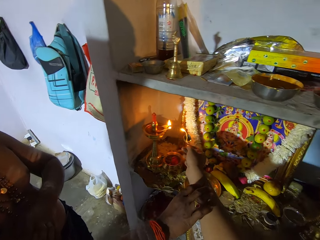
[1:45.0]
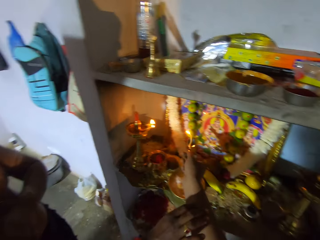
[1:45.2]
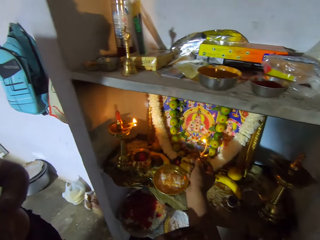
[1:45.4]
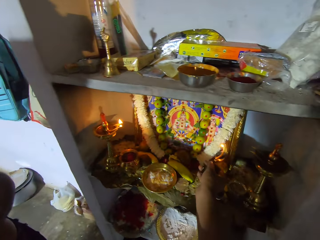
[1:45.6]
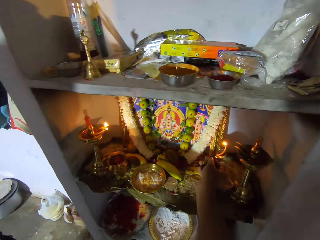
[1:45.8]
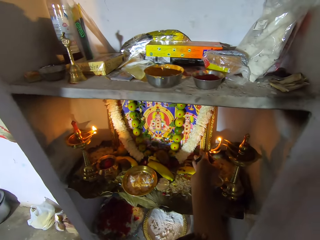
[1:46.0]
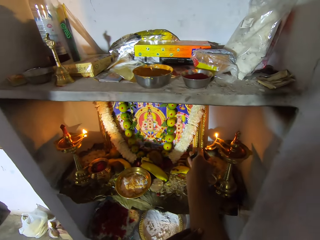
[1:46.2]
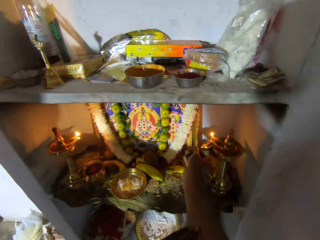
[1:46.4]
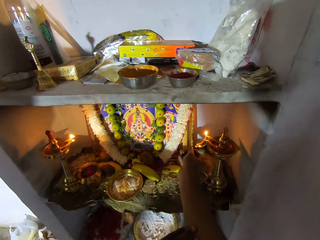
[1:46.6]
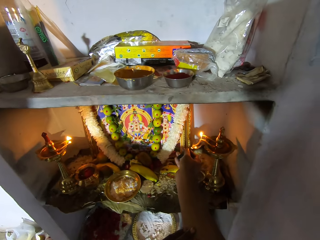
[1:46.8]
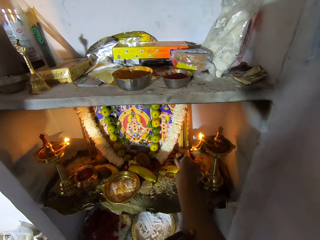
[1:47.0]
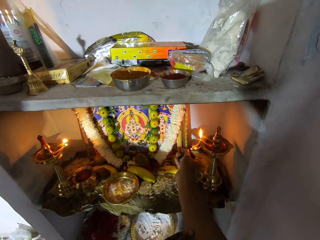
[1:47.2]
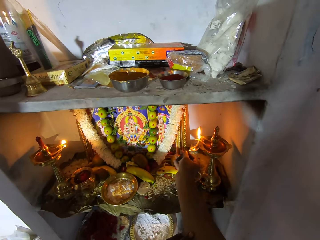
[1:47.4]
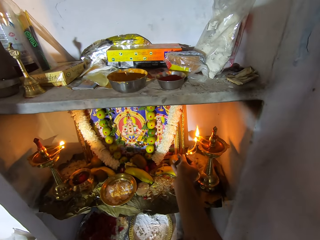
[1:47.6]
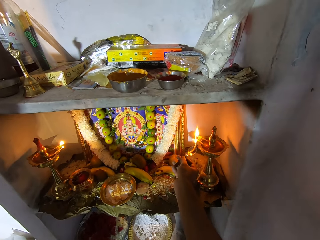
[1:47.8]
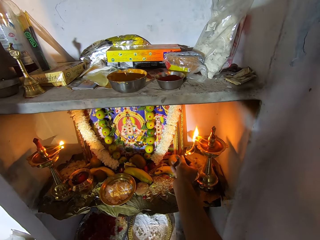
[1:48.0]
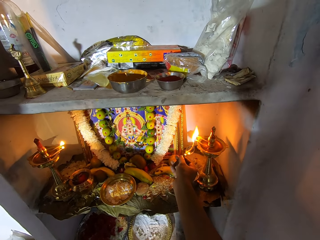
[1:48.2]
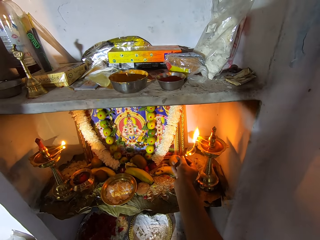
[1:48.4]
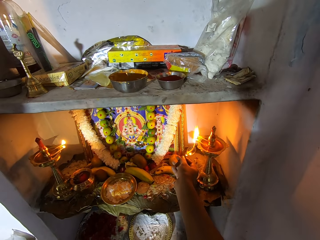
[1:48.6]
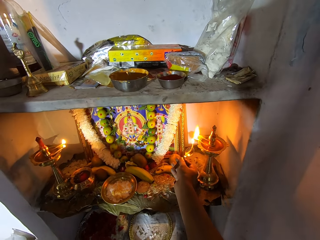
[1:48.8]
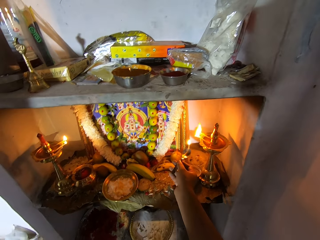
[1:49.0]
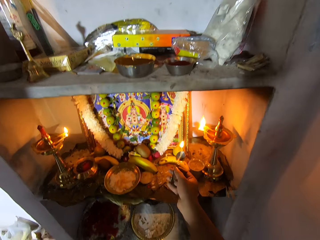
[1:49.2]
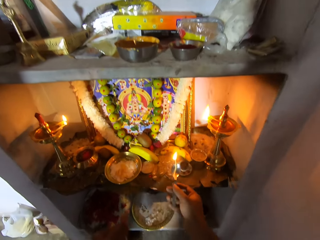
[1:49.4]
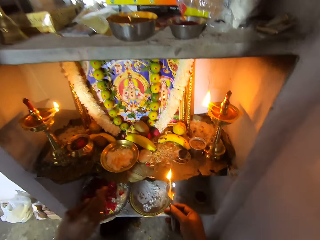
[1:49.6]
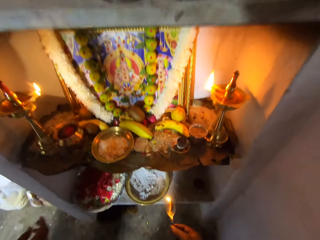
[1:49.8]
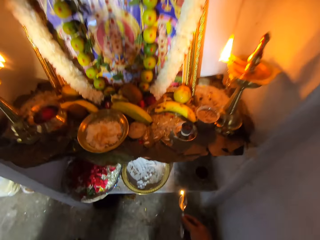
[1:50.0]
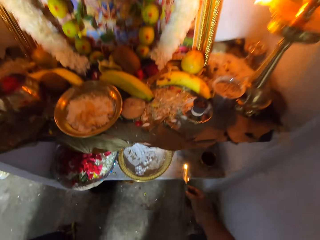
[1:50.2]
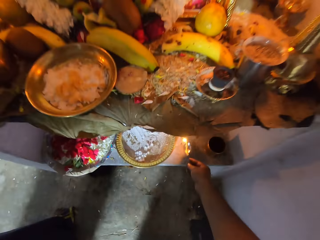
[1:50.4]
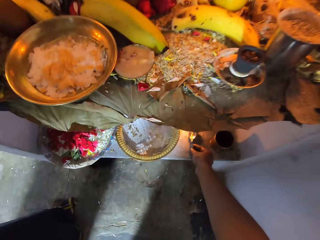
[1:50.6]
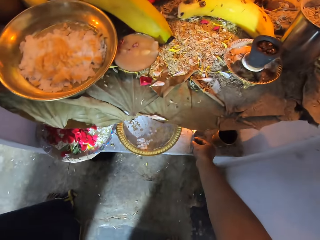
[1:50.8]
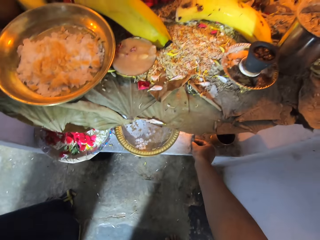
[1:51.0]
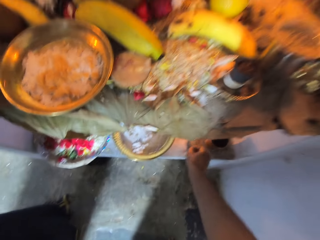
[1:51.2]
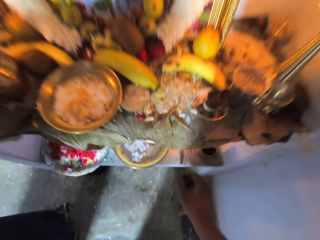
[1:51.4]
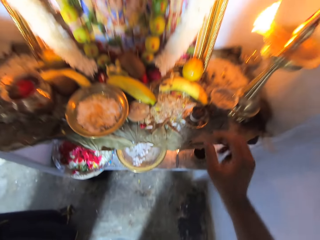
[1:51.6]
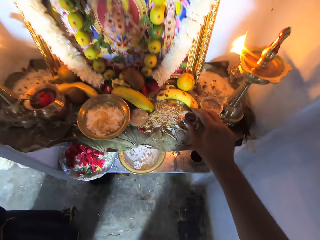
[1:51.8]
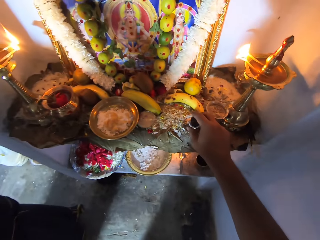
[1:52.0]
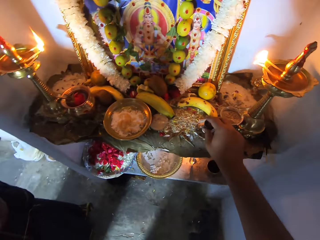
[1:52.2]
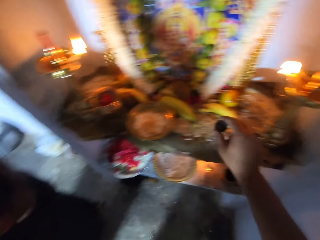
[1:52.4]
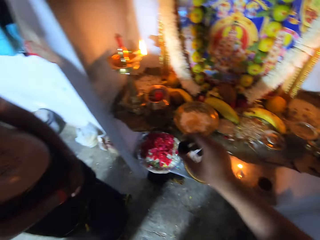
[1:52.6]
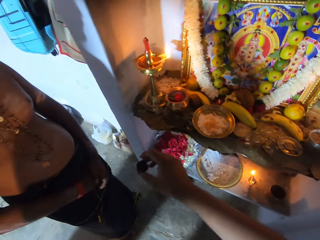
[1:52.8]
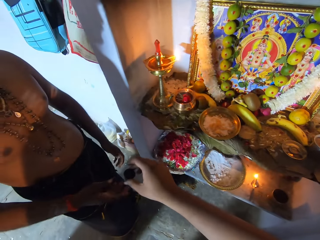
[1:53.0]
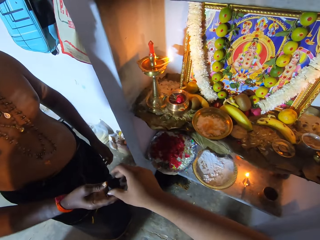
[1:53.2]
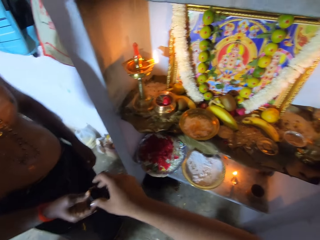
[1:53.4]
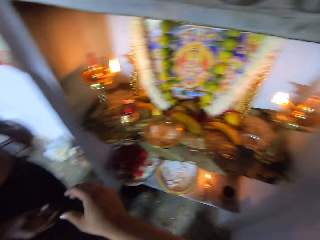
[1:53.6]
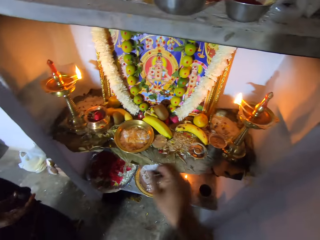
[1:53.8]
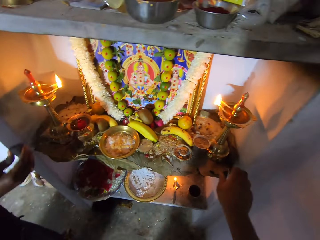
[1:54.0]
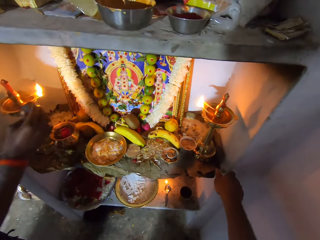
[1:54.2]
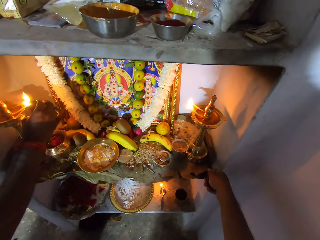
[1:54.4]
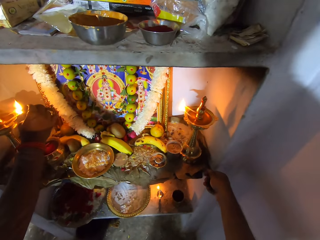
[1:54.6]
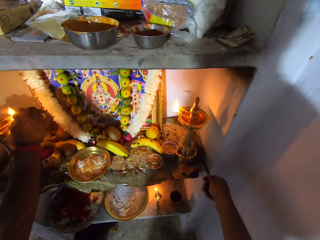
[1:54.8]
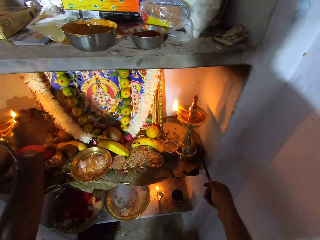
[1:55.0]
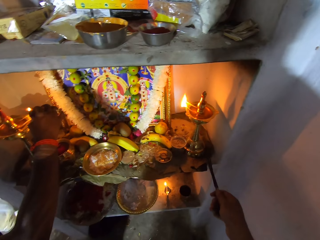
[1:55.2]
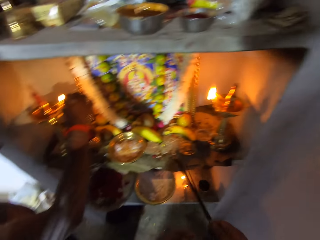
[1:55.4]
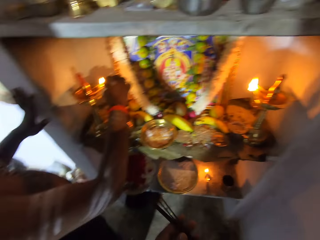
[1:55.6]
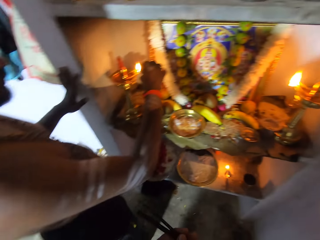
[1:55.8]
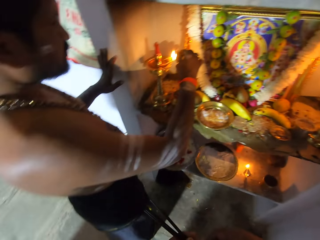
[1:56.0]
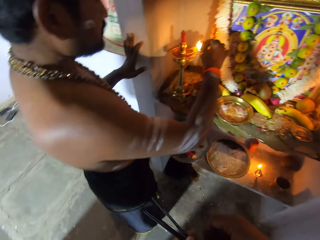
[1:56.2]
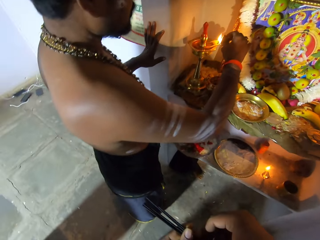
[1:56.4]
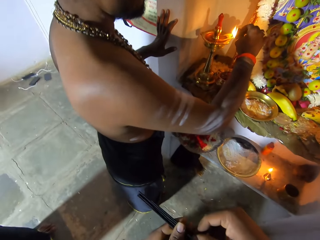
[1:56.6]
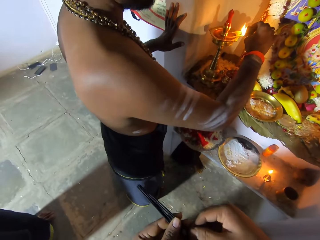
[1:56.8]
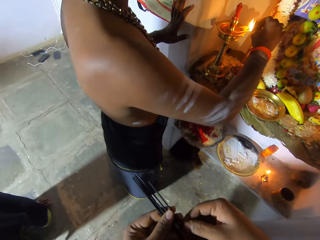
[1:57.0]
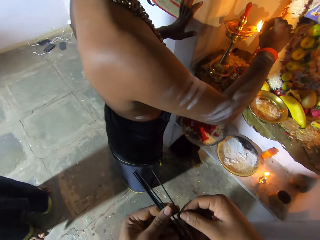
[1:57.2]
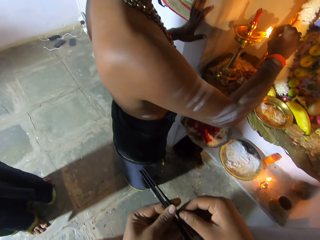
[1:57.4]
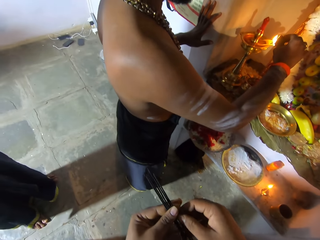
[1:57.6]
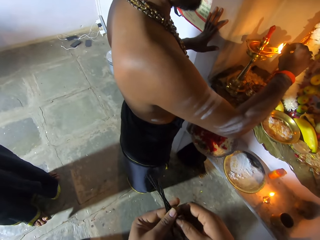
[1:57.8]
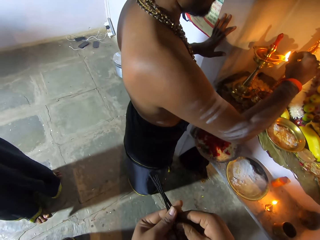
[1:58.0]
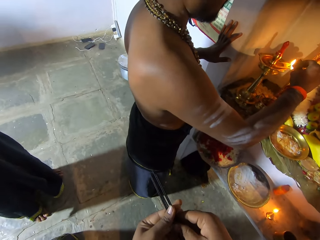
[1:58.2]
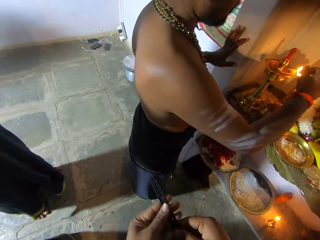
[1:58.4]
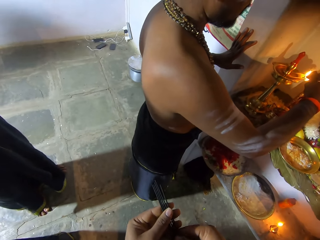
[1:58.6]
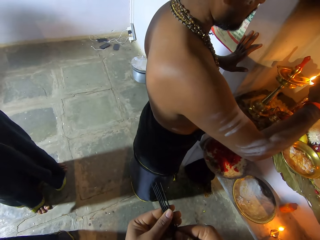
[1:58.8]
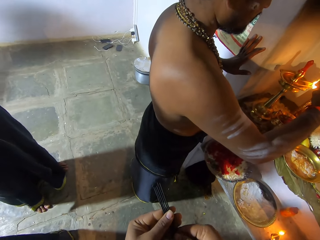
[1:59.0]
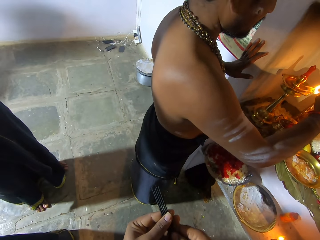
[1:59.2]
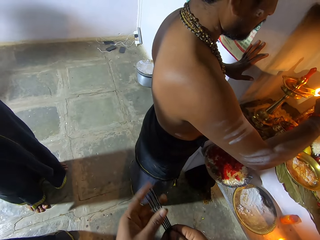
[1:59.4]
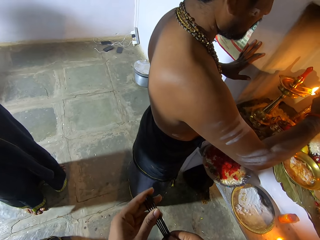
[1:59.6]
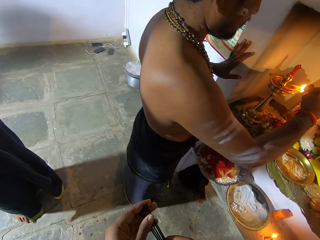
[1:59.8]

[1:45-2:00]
The camera wearer moves the incense. They light the incense. A man puts hand forward. The camera wearer puts the incense on the shelf. They pick incense from the saucer. They give the man a censer. The man takes the censer. The camera wearer lights incense. They pick sticks from the shelf. The man lights something. The camera wearer holds the sticks. They arrange the sticks.

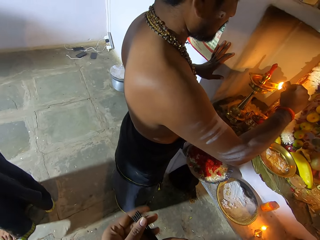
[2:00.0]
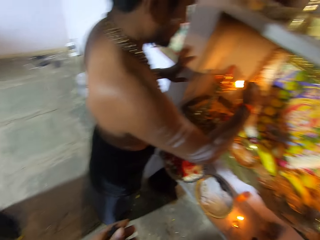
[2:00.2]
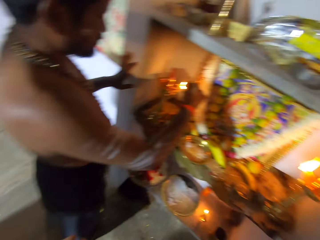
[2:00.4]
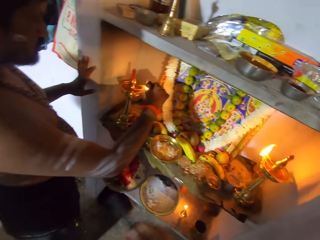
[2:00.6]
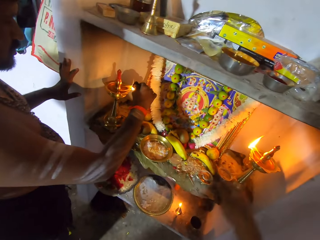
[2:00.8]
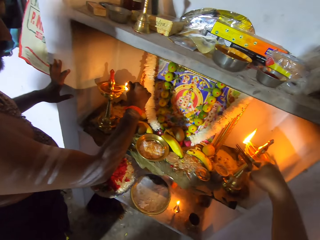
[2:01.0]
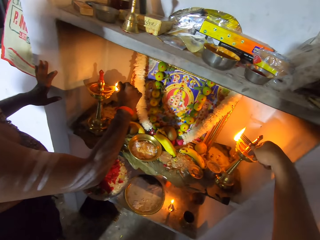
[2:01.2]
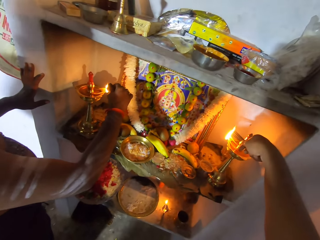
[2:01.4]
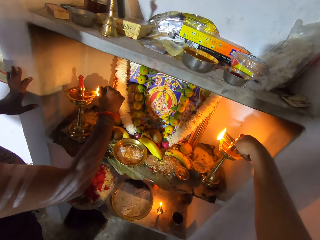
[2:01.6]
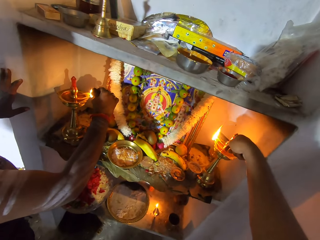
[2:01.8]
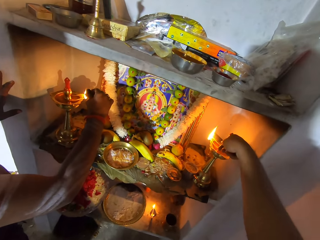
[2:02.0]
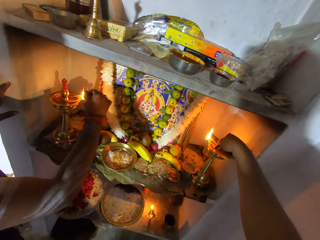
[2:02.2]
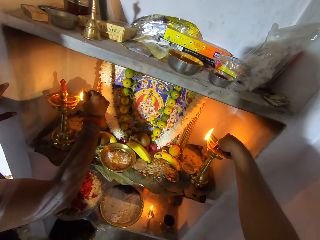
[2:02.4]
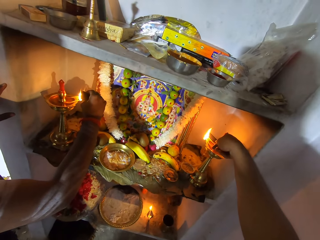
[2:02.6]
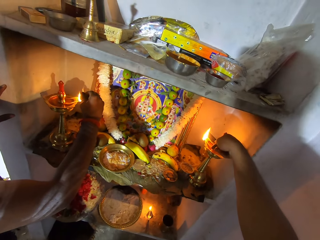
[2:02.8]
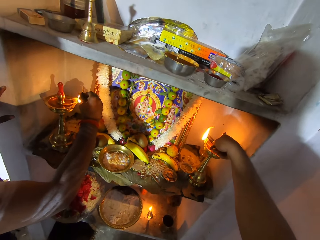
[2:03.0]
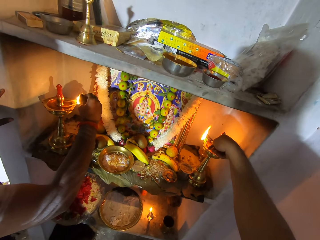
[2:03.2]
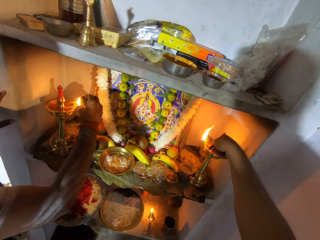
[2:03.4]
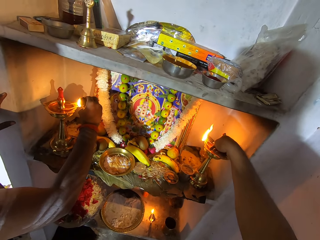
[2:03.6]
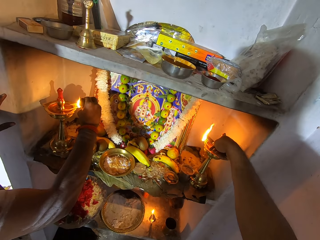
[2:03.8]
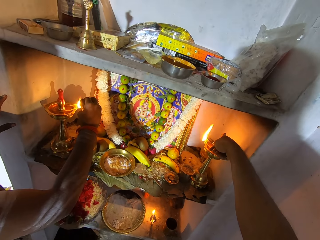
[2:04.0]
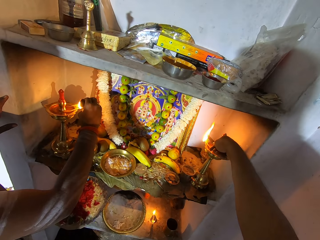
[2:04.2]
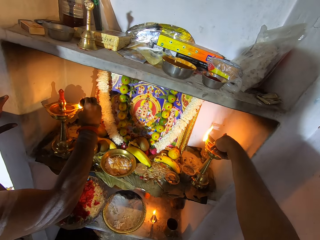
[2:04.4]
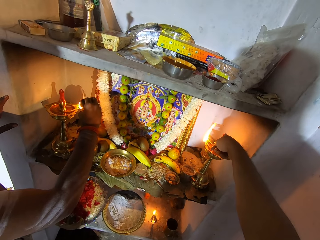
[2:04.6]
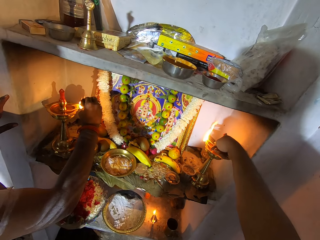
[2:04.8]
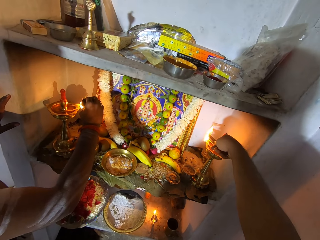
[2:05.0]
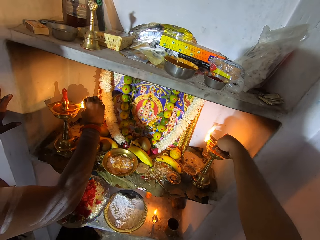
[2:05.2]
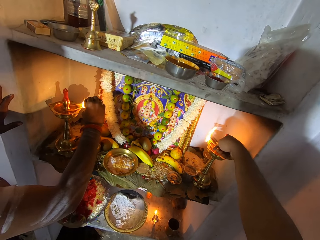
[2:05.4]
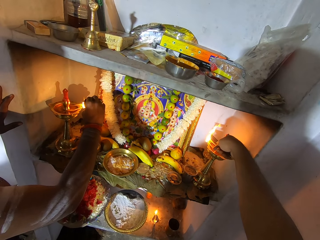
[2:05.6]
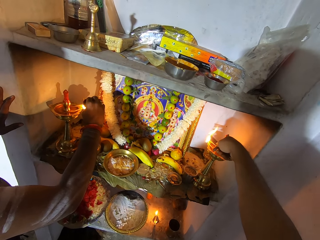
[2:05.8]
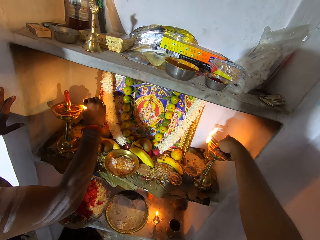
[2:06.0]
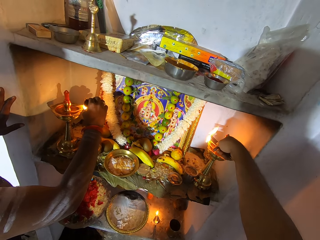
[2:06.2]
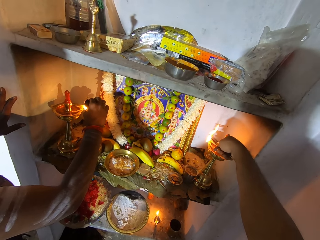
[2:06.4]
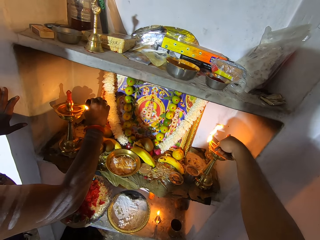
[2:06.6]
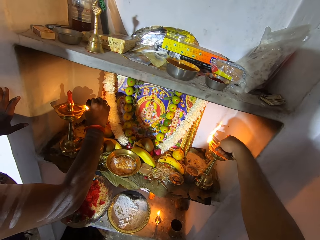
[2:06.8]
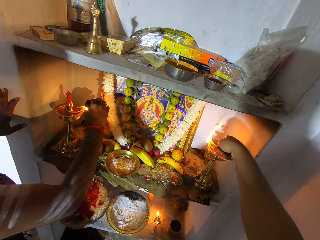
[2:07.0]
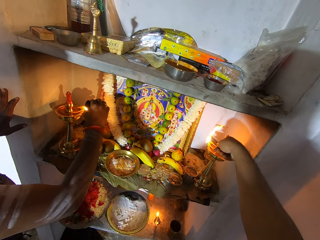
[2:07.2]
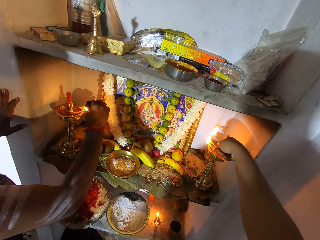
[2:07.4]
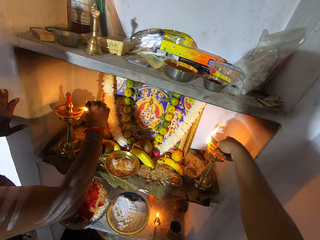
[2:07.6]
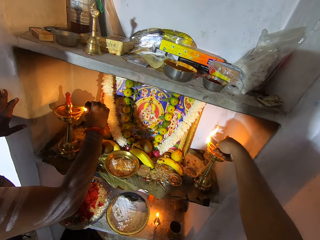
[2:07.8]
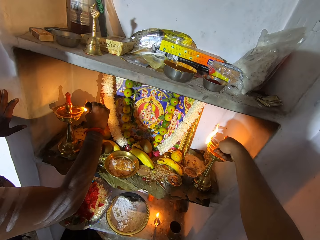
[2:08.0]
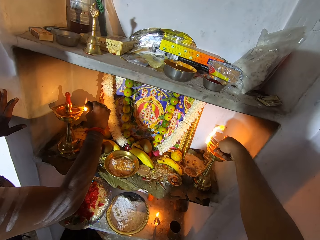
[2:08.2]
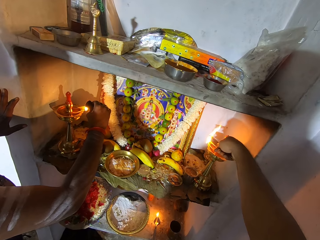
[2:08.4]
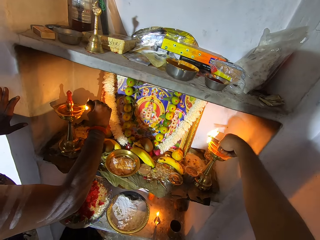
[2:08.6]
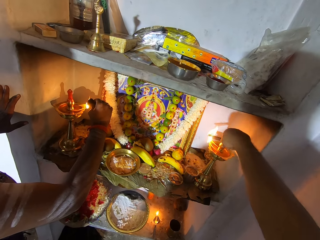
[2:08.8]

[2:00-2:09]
The camera wearer turns around. They light the sticks.
